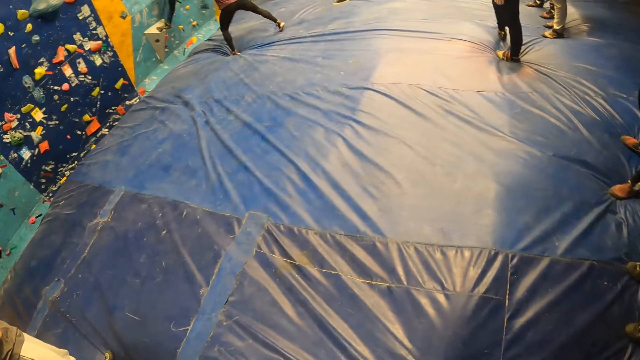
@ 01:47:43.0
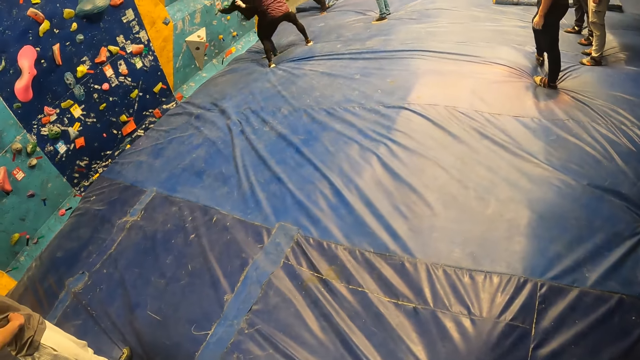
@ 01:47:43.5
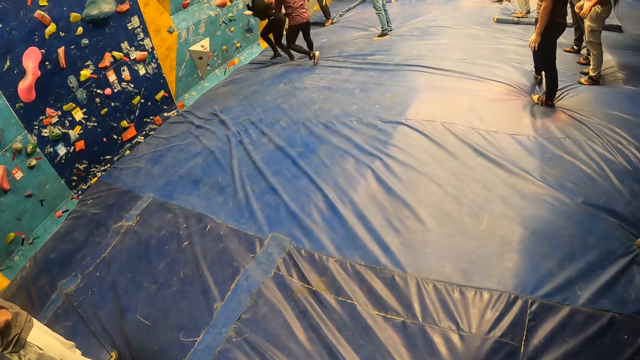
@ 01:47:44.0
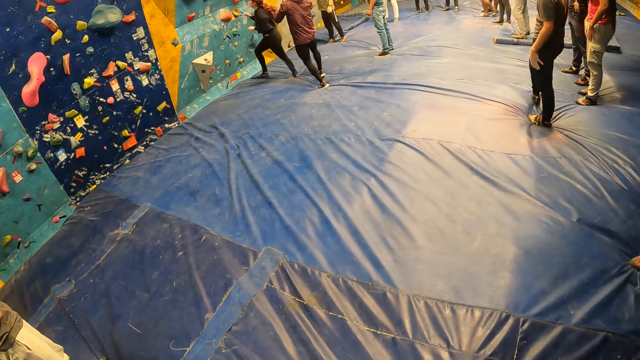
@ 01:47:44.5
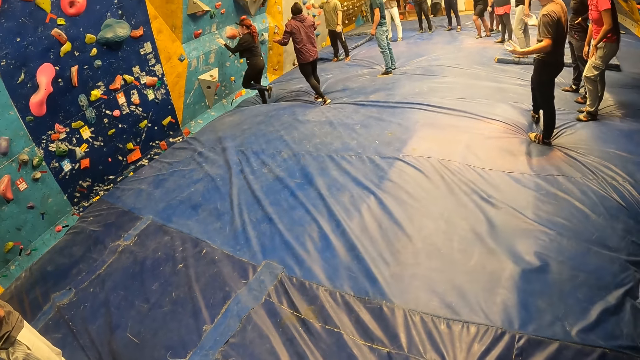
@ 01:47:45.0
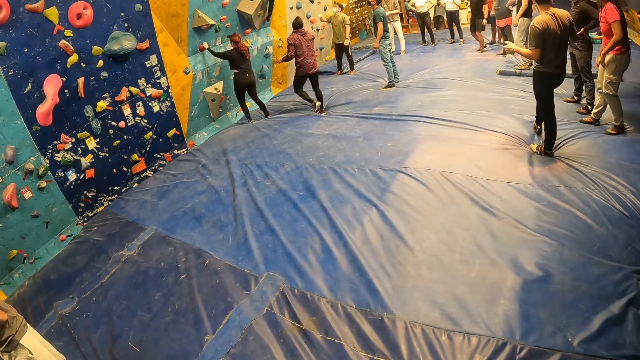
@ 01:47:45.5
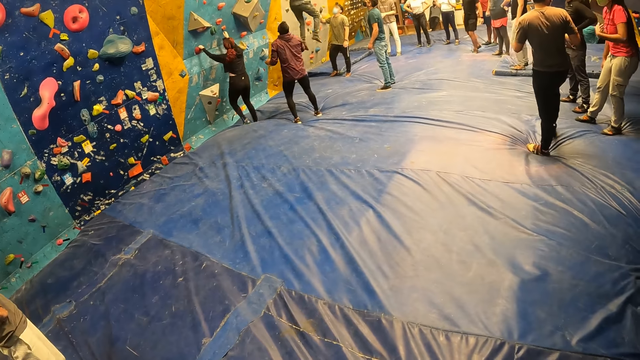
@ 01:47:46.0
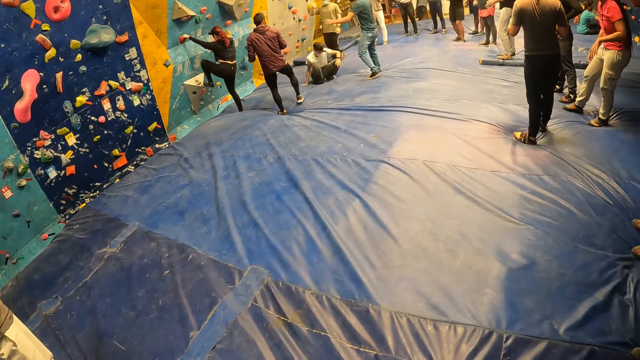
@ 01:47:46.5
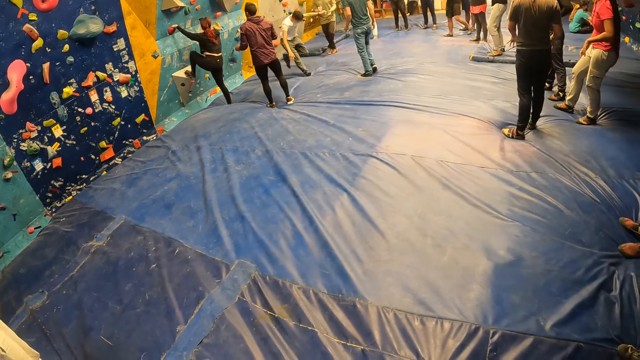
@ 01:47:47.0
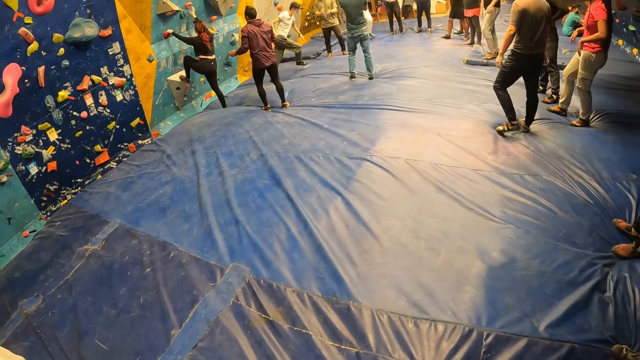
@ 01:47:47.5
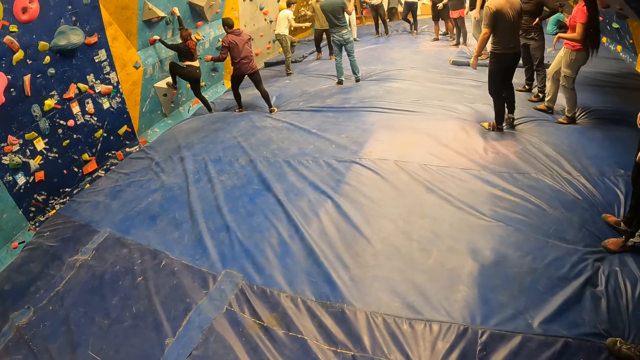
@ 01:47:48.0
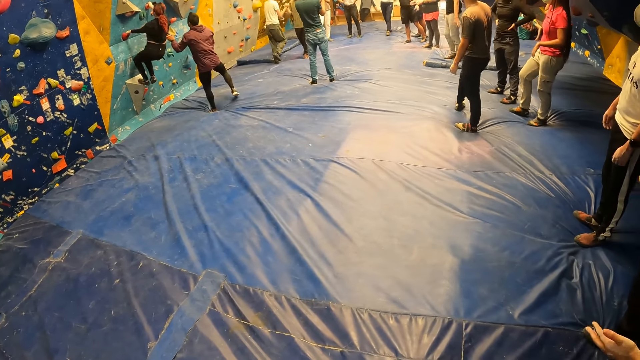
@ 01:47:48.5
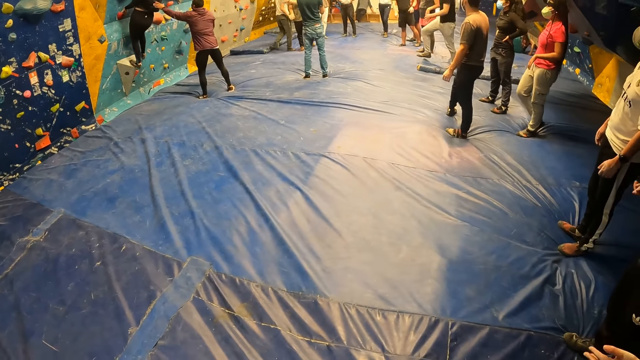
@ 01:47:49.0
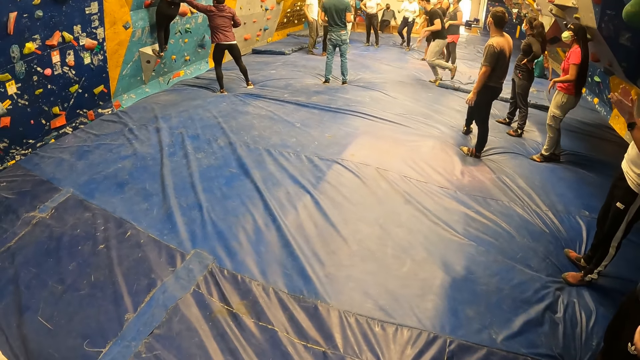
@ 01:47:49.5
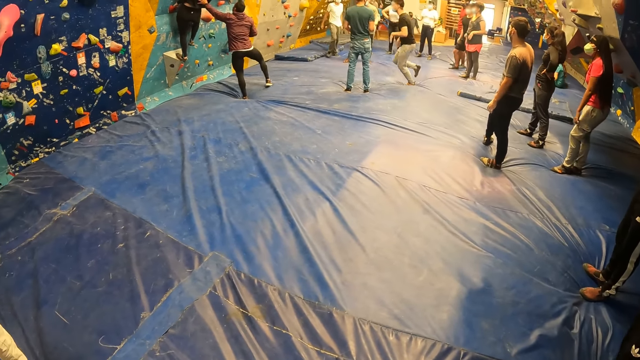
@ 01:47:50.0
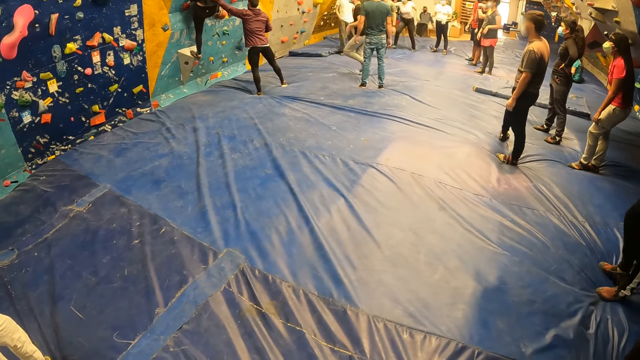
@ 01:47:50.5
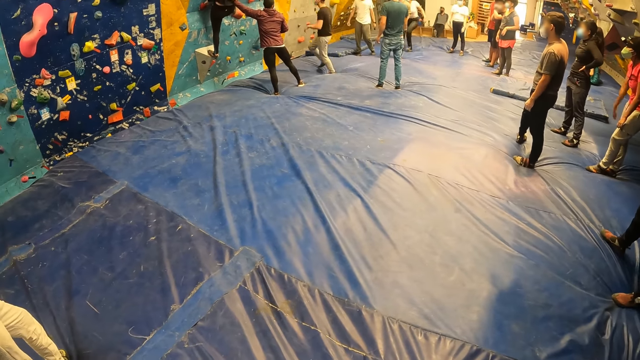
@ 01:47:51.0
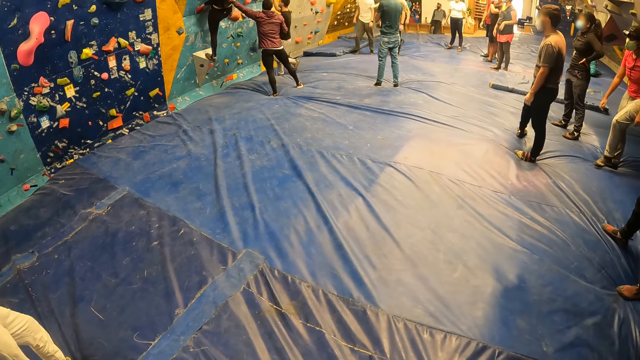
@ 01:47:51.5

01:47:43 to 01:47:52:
A person climbs the wall.

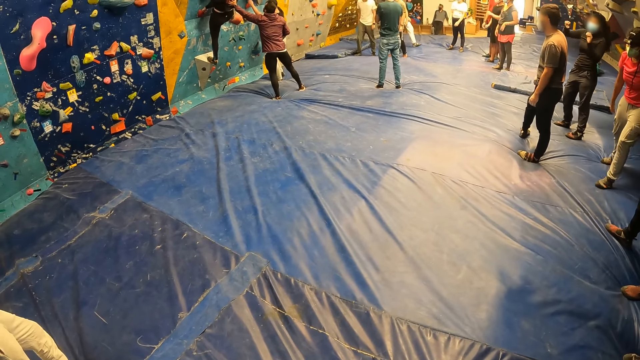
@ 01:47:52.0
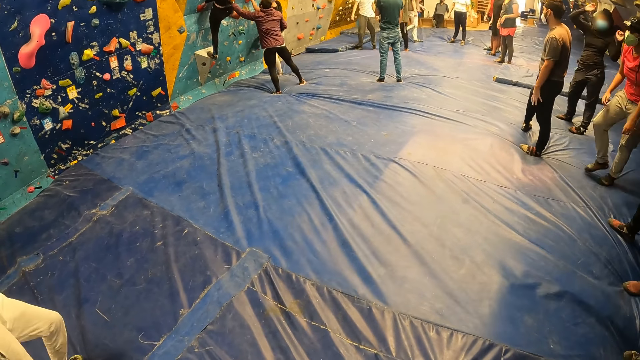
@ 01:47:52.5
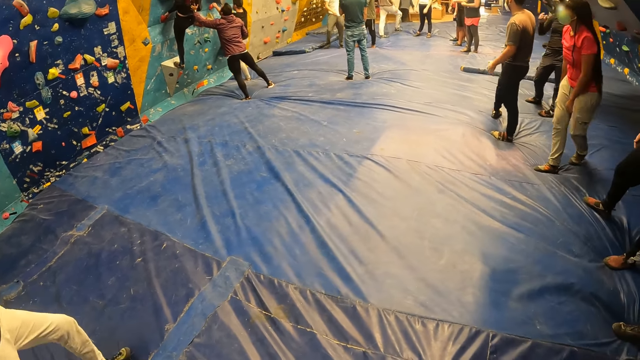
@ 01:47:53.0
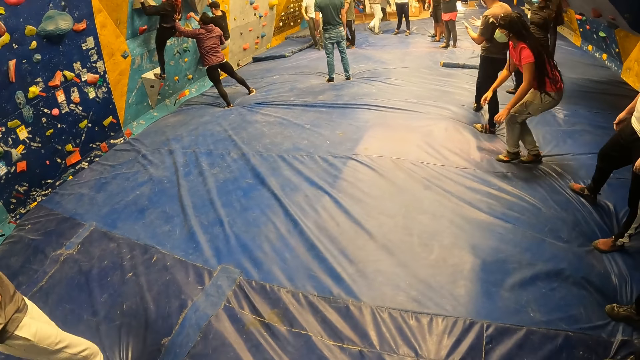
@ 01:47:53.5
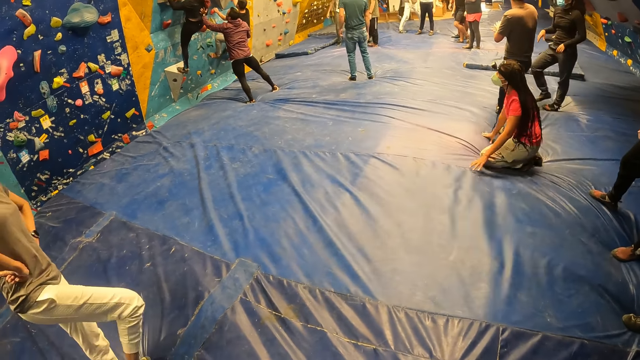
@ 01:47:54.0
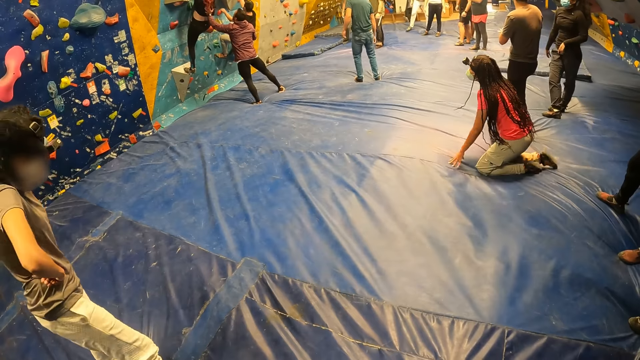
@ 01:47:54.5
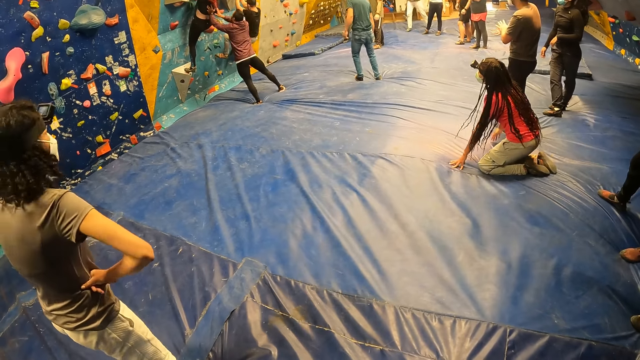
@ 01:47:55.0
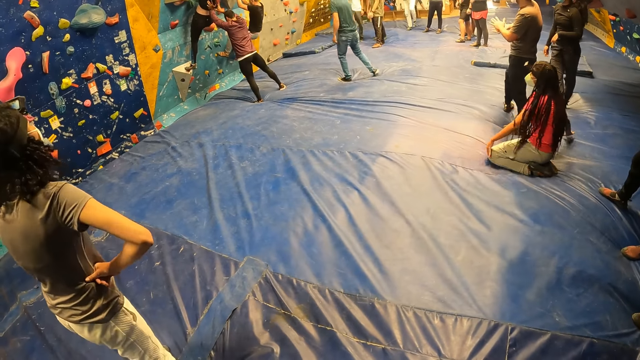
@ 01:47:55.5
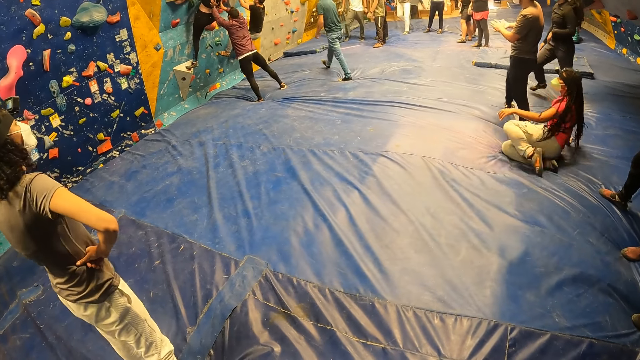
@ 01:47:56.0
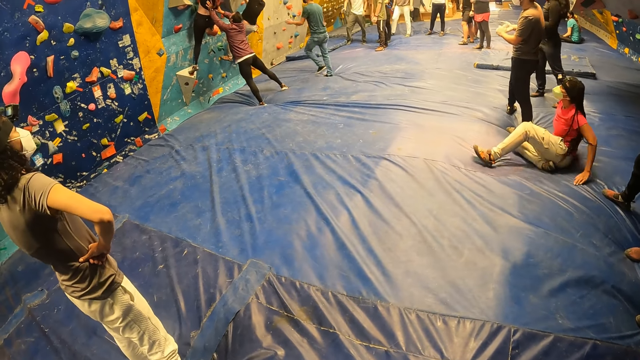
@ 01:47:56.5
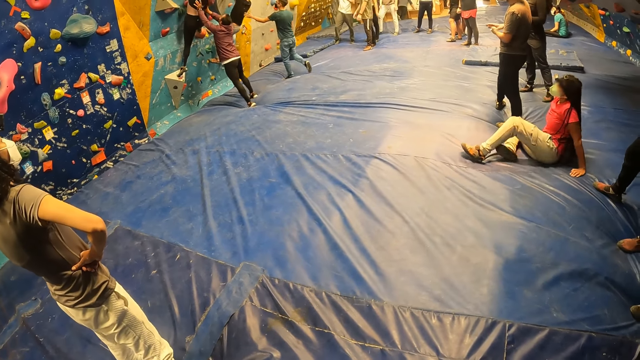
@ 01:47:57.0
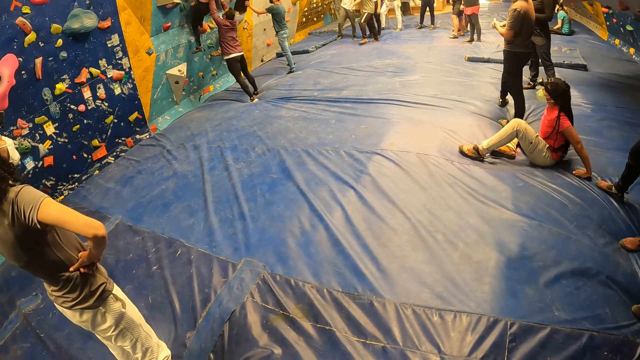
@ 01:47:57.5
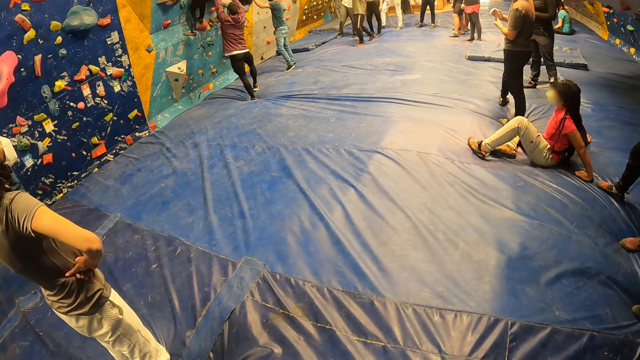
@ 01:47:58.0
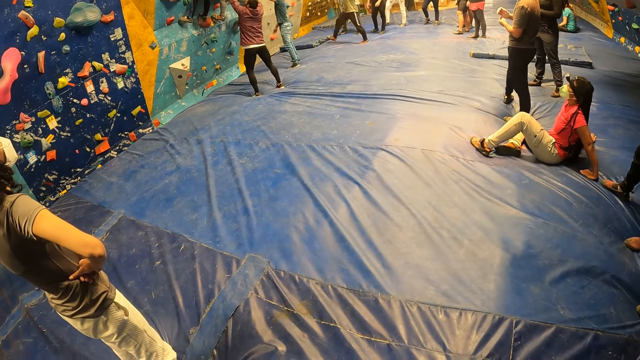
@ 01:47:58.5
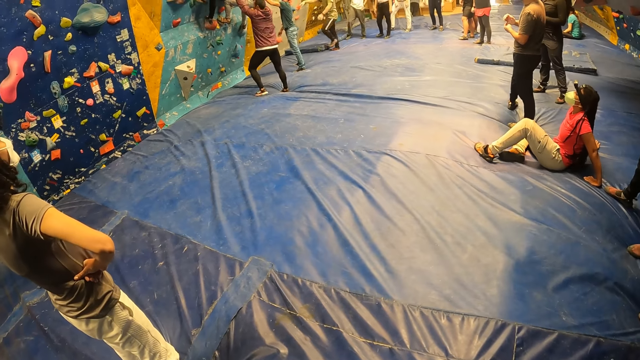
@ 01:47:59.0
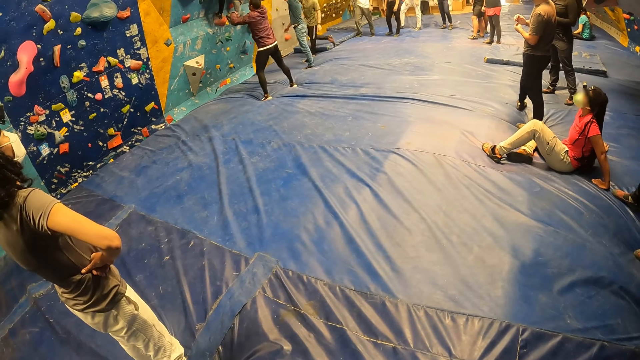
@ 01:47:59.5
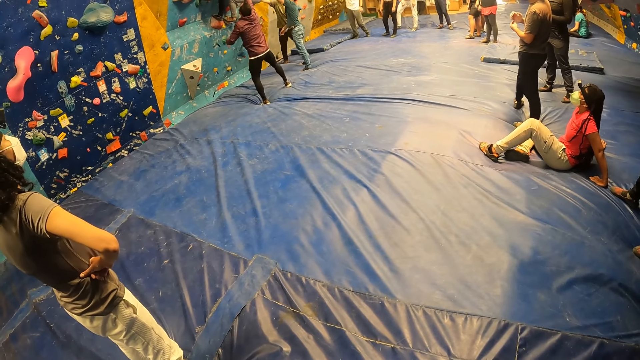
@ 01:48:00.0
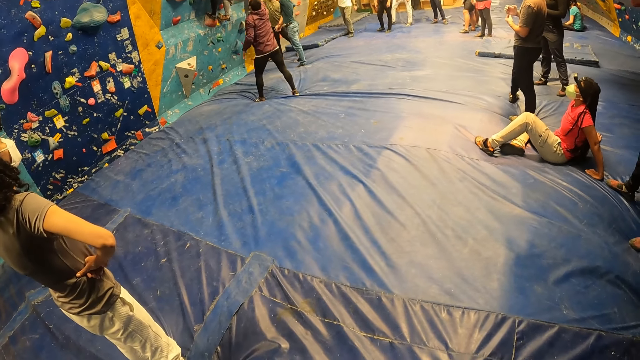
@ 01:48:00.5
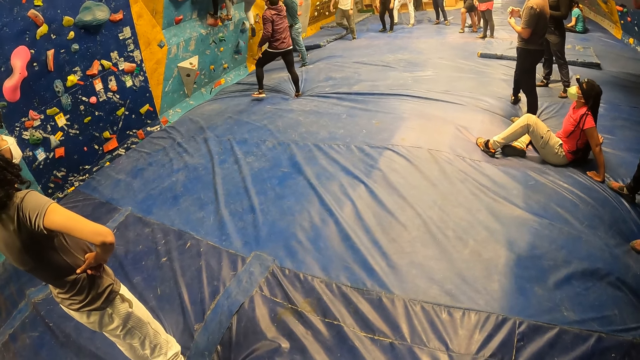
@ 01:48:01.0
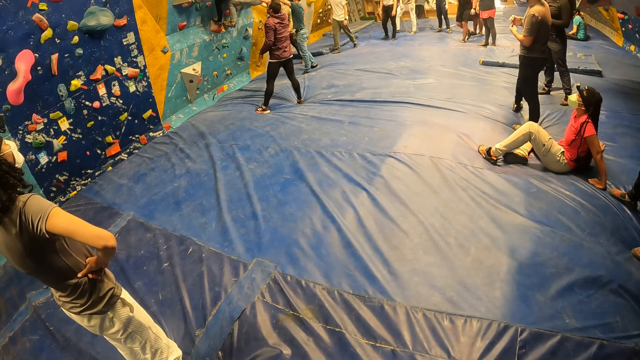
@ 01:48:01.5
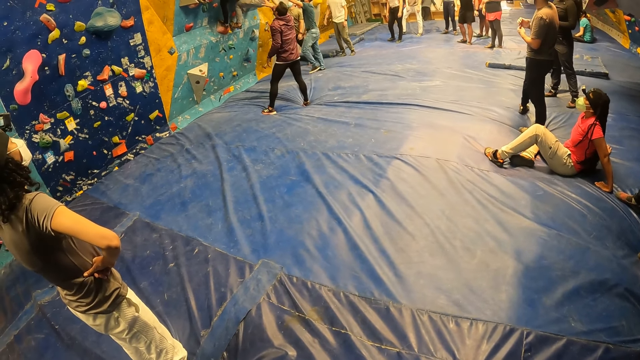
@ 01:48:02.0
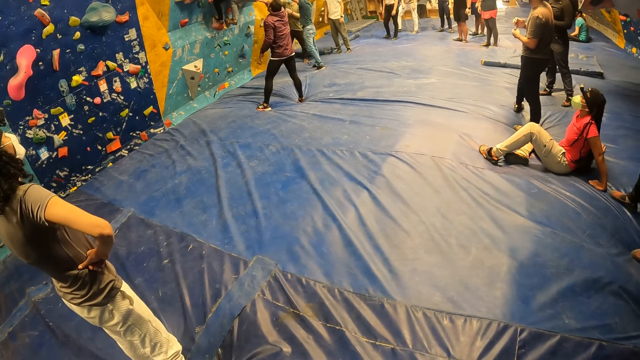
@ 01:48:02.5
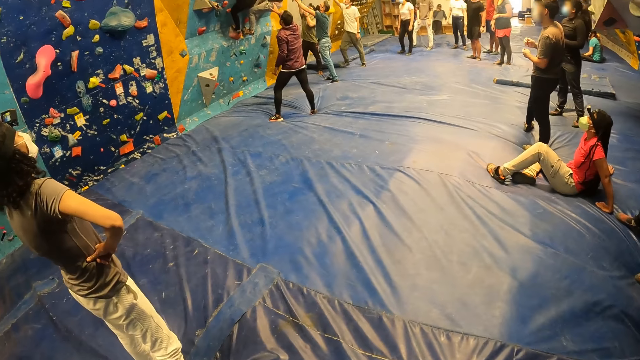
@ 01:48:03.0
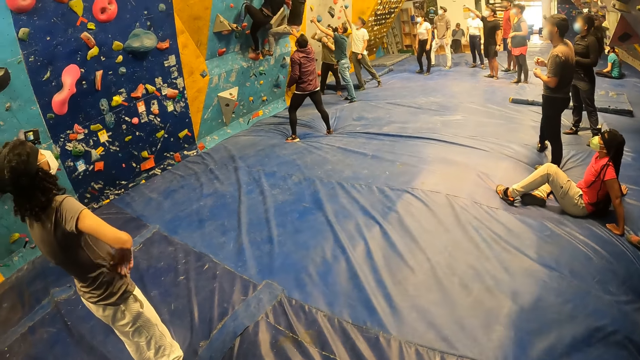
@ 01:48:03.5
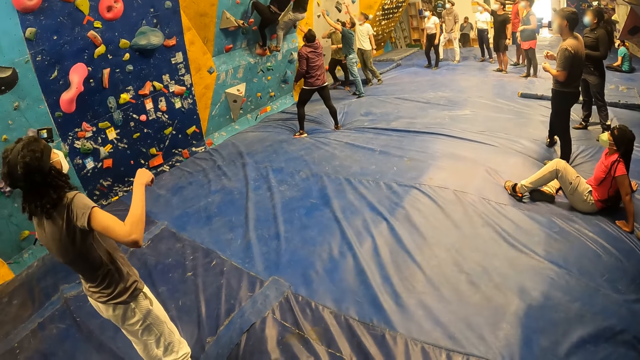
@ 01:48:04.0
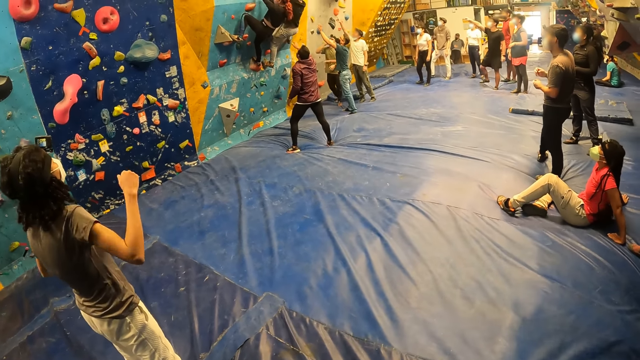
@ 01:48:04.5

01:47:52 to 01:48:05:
The woman kneels on the floor and sits on the floor.
